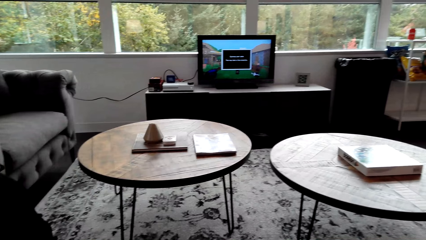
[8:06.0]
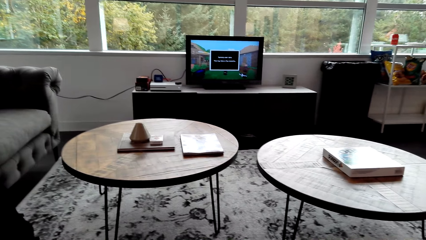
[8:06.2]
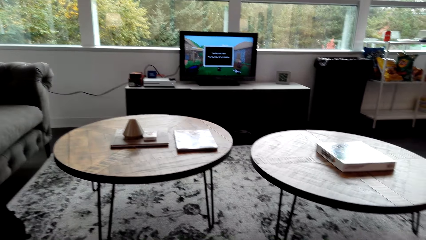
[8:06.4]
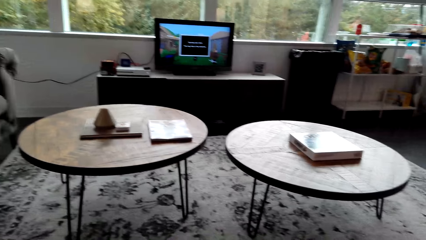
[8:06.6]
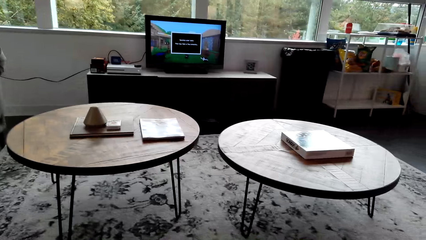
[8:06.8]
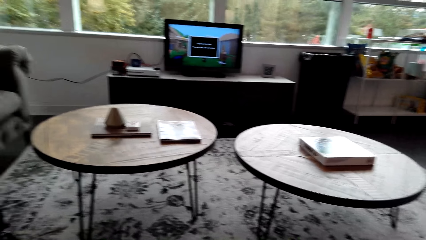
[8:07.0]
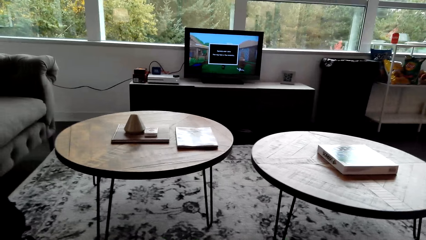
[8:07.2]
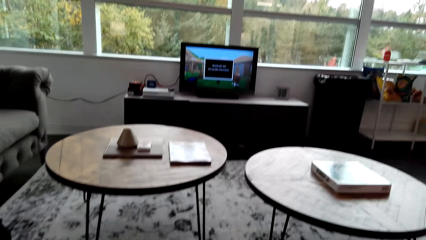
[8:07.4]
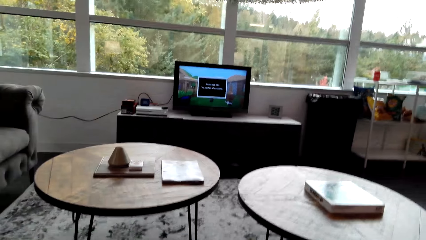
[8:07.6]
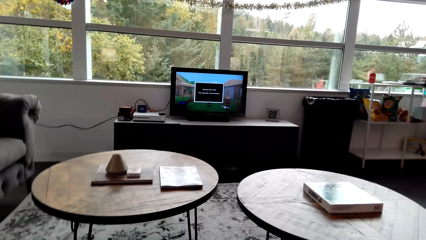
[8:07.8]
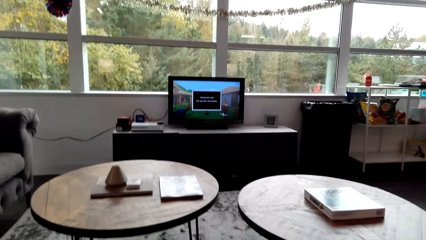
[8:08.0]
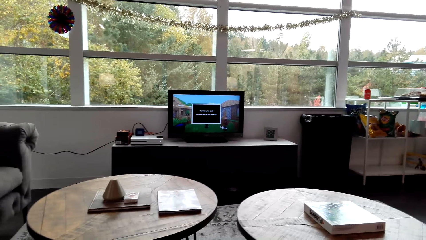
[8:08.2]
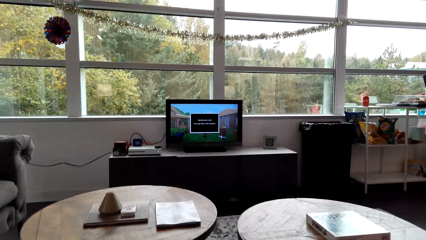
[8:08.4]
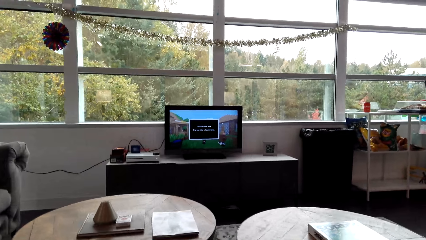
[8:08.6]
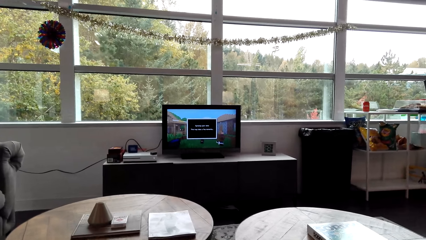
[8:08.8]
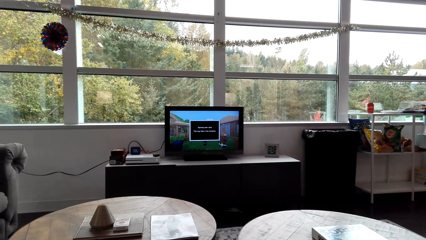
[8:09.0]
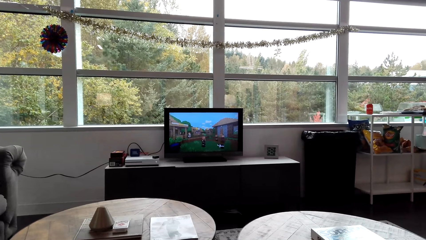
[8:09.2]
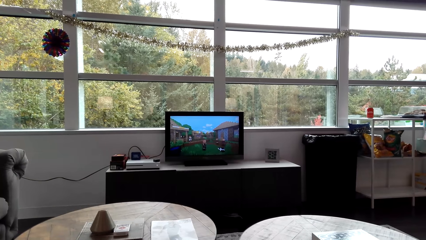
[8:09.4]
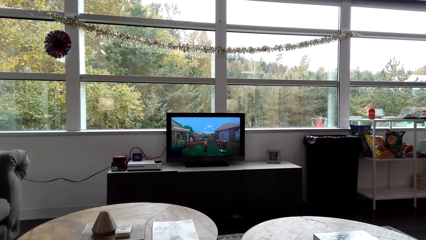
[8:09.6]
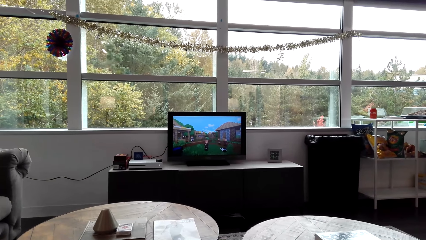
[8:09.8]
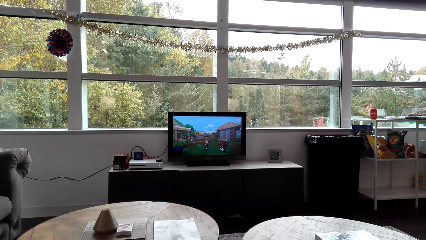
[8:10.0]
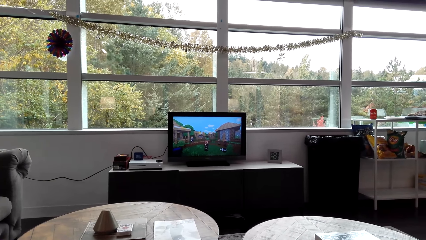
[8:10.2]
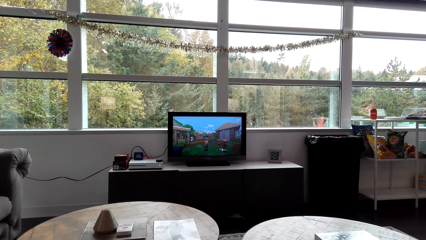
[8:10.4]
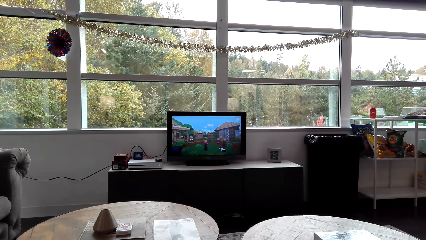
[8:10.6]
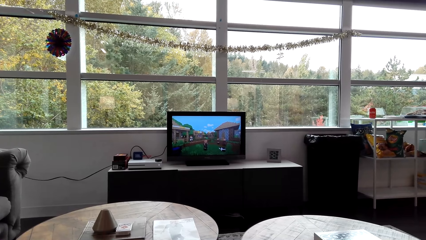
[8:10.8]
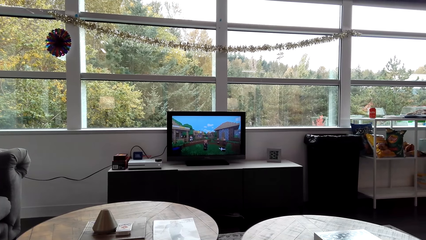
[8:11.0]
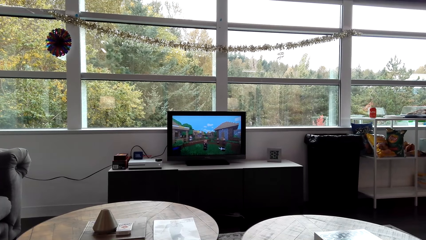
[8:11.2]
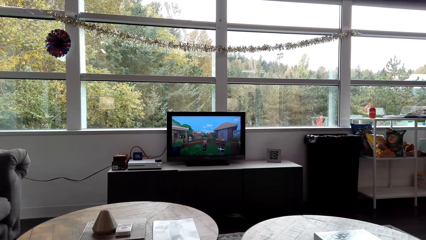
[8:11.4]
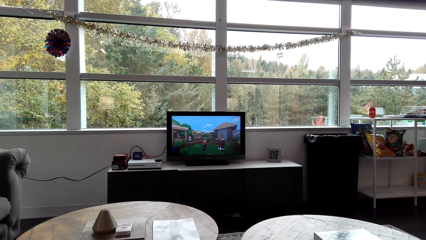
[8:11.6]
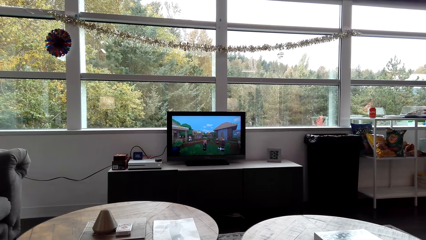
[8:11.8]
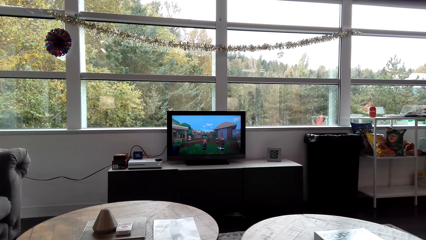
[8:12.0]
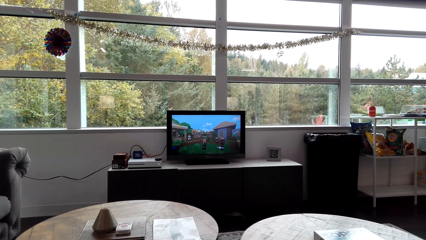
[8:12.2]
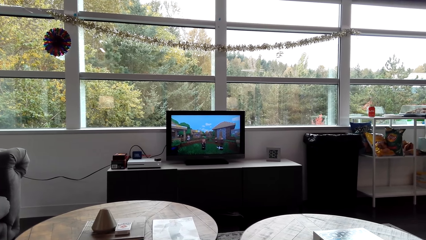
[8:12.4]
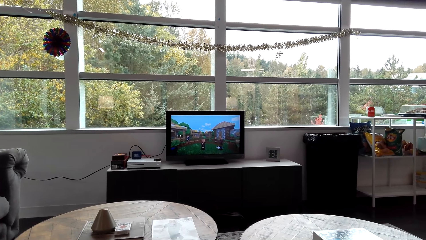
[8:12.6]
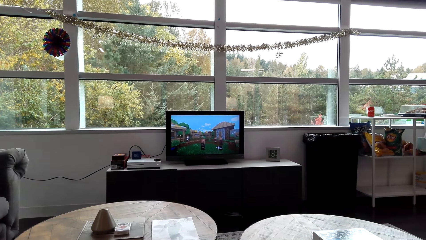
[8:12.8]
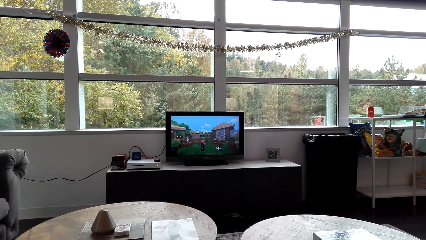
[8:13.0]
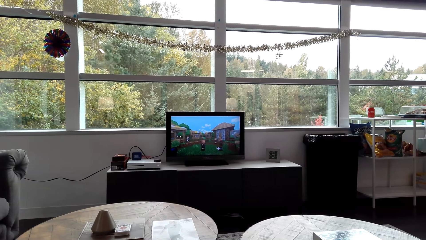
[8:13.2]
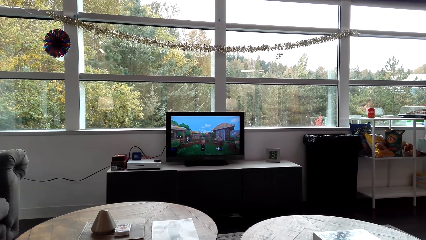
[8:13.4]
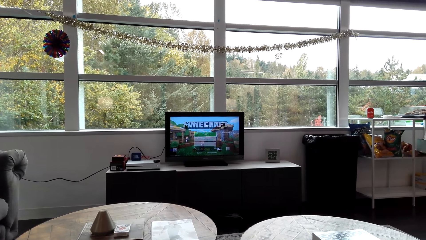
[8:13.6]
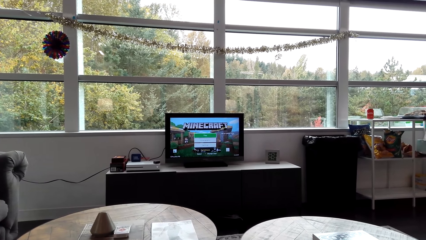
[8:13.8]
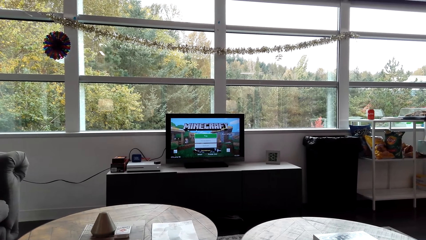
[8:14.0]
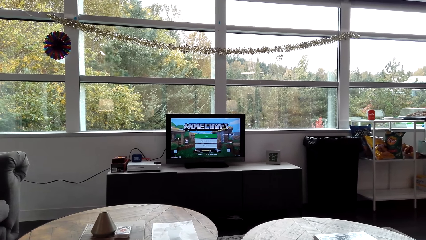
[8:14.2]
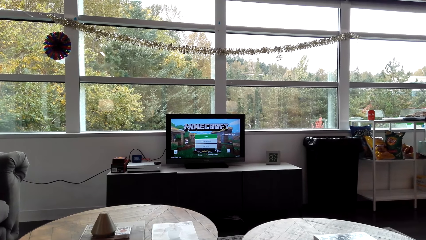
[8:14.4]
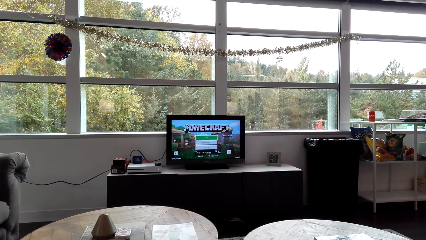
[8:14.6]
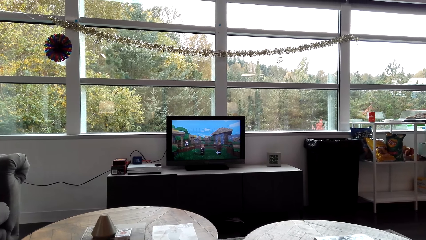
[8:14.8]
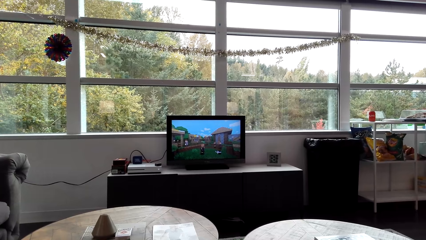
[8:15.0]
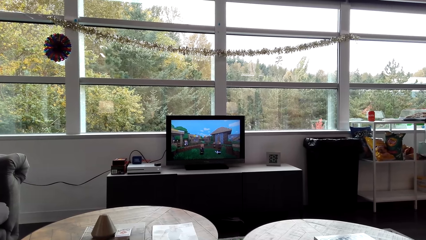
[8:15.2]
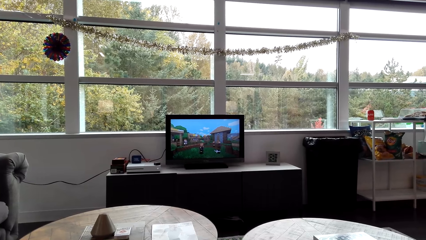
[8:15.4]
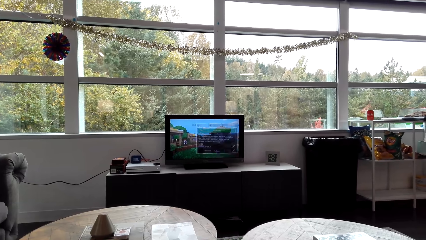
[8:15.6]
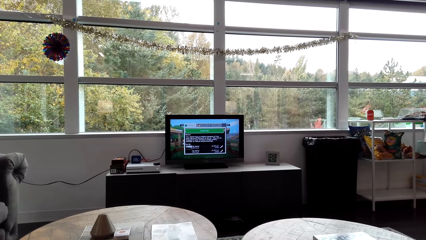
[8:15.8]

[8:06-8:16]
The camera wearer plays a game.

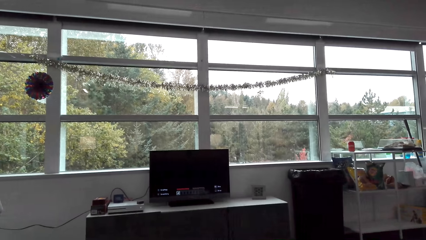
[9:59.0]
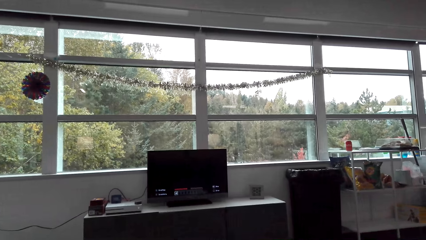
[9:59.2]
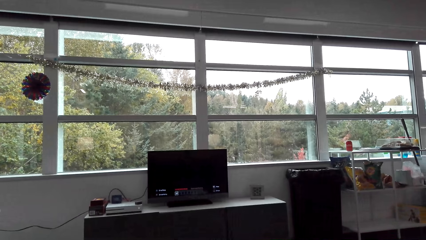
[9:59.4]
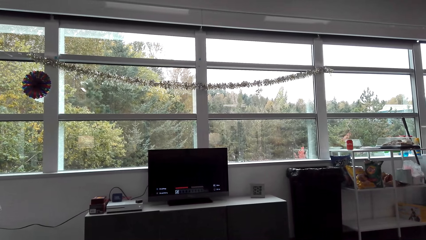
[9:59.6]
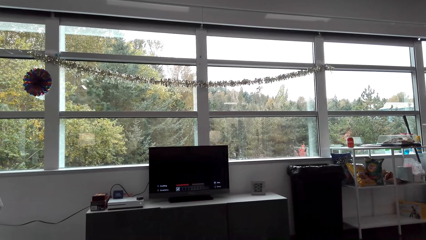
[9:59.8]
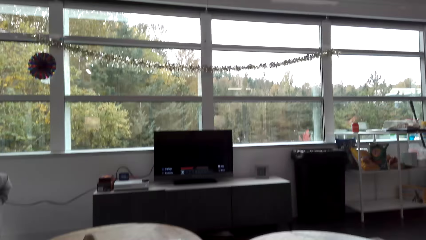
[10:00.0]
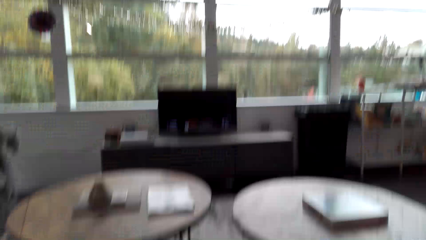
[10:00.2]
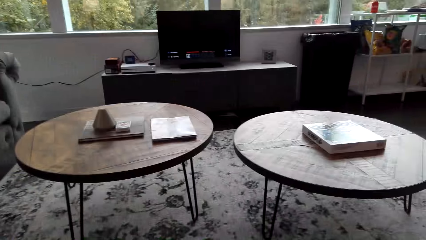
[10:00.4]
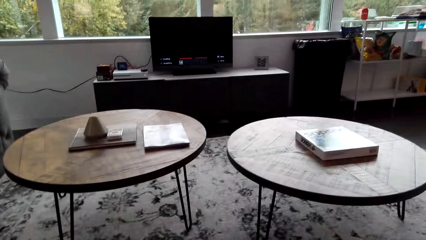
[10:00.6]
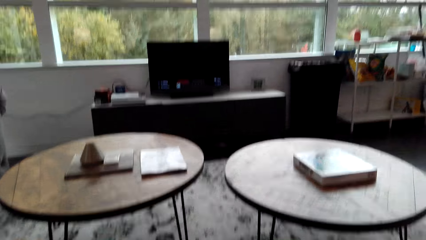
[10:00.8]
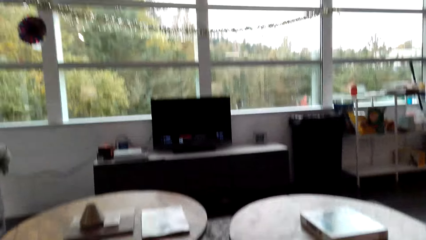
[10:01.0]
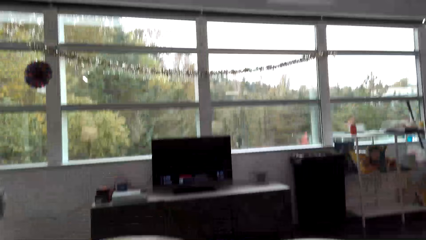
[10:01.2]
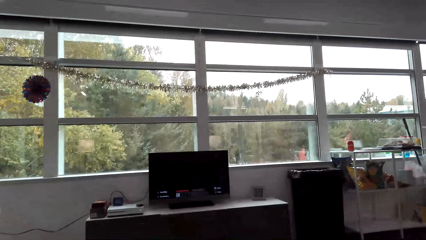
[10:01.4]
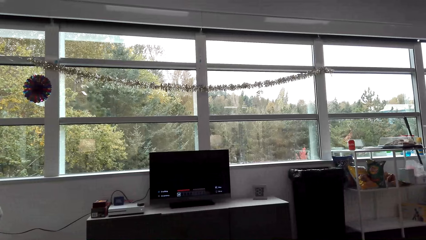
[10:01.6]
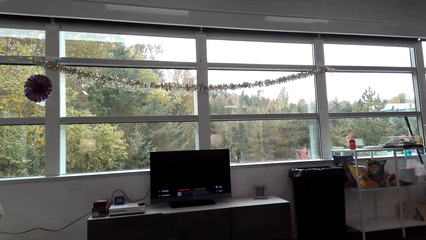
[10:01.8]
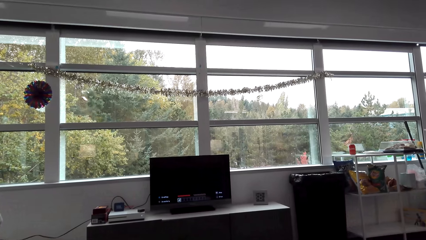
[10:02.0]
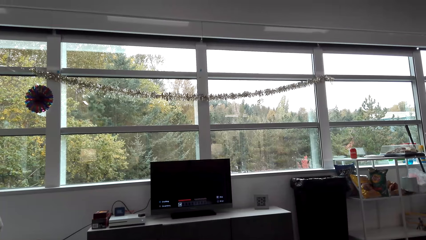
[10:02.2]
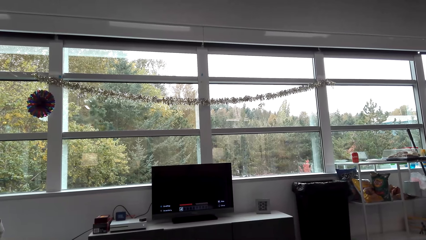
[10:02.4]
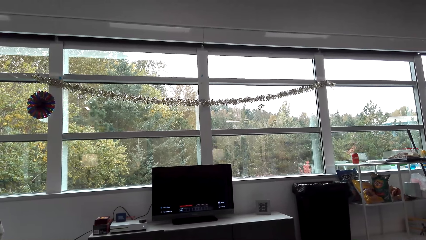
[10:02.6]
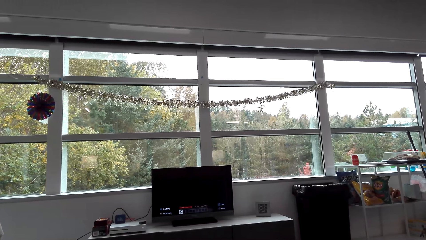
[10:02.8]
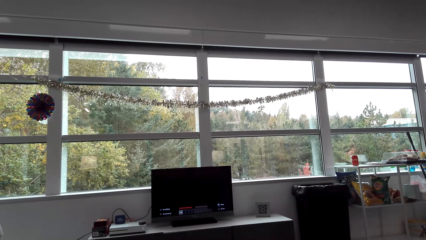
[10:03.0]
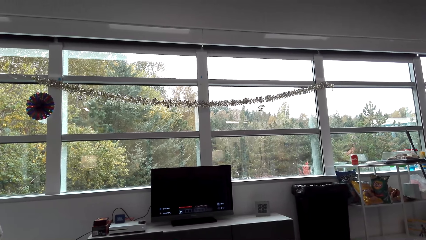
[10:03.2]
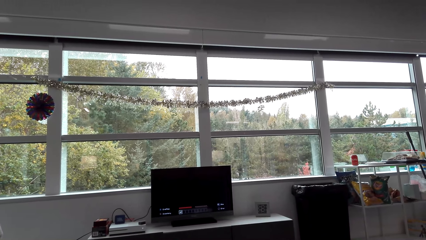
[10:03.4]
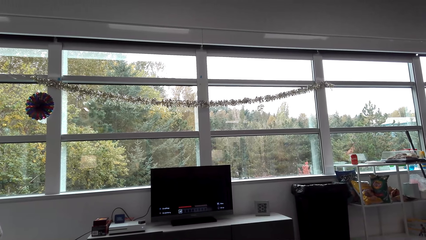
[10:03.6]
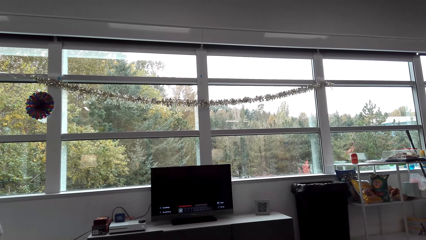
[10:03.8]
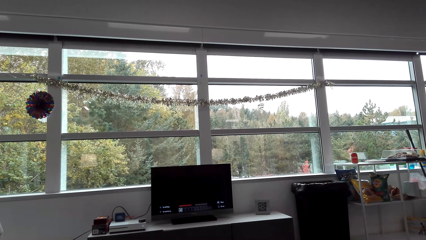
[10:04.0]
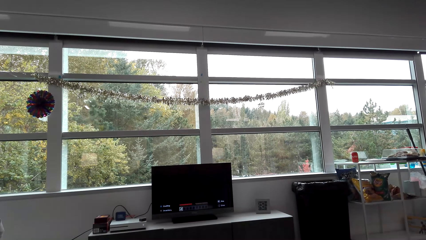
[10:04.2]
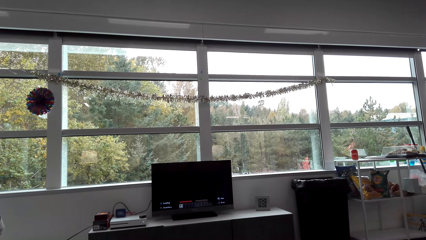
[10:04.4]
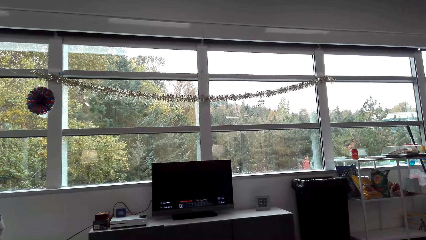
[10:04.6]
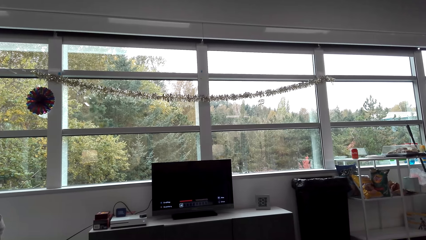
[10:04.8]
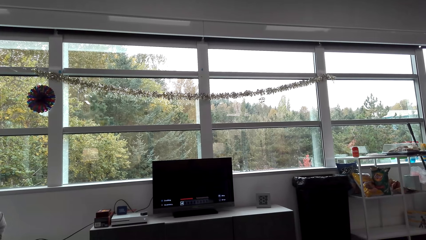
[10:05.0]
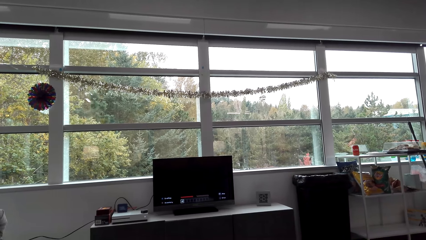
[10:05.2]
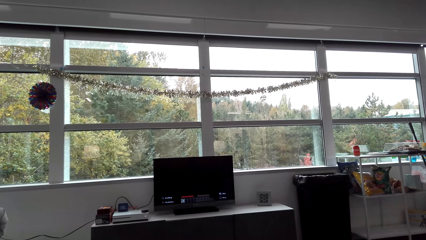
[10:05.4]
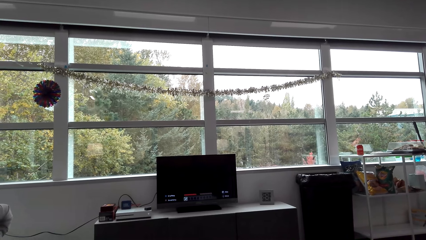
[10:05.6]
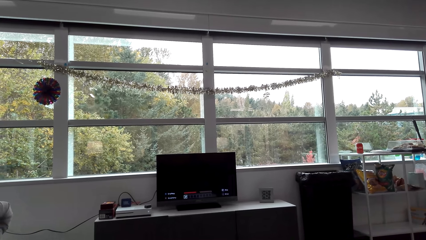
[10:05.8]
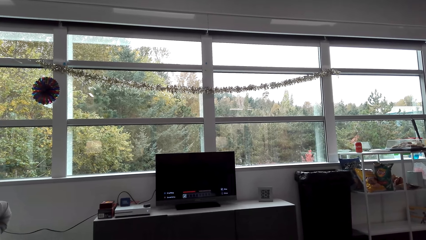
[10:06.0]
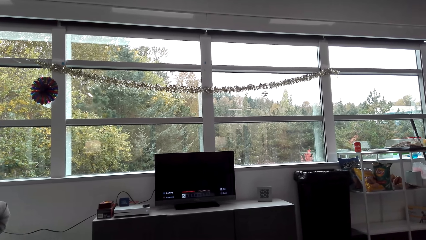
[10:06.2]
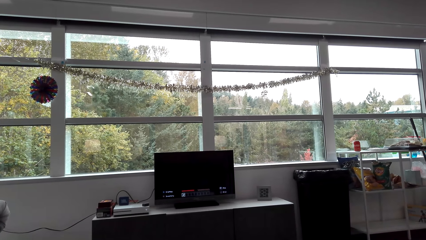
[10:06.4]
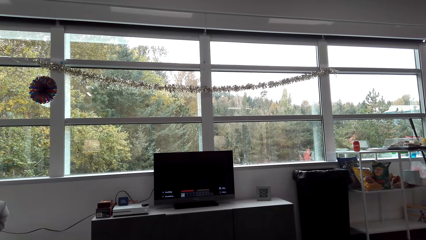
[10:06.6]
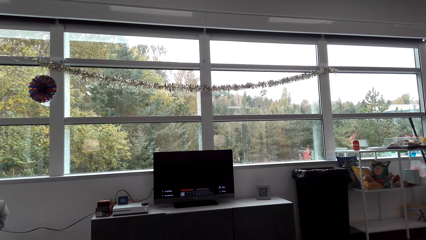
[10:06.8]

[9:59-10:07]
The camera wearer stares at the table. They look at the television.
